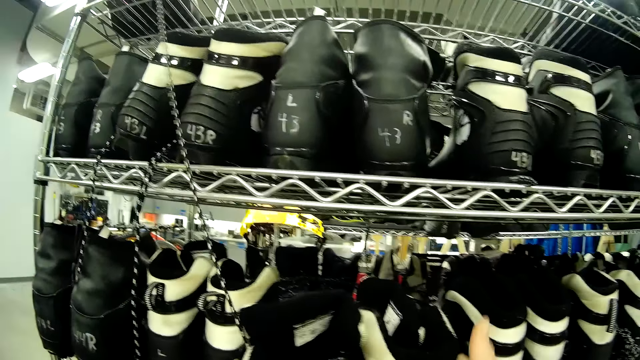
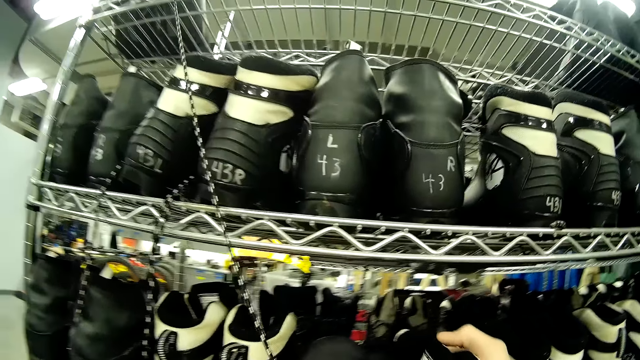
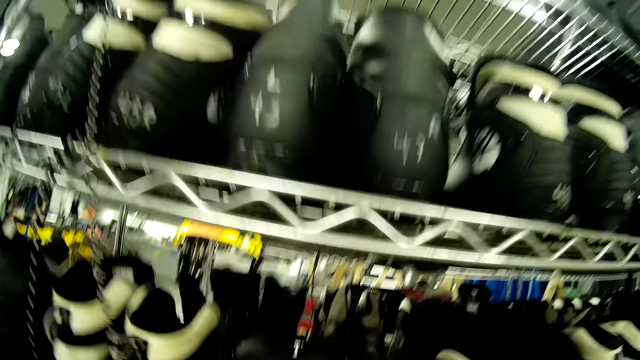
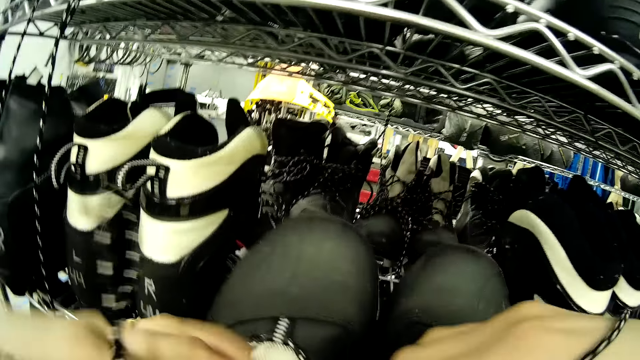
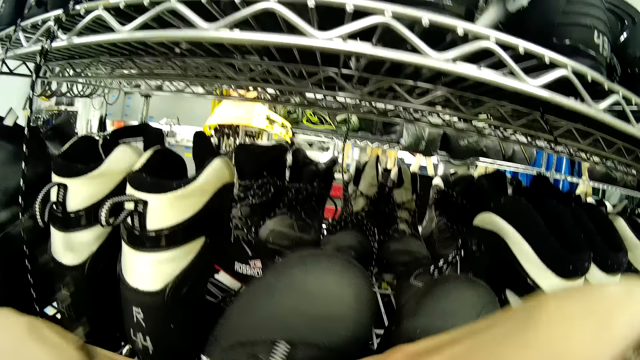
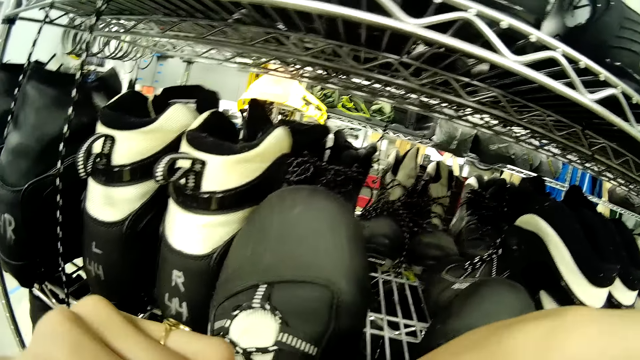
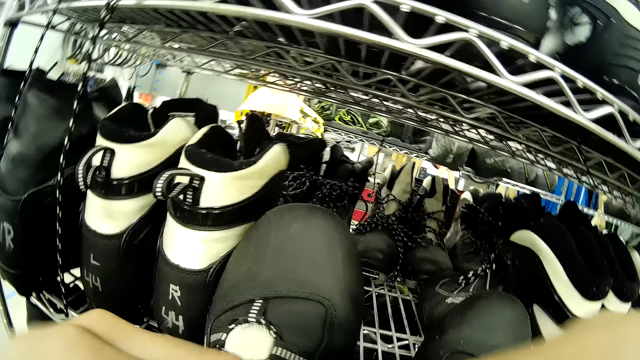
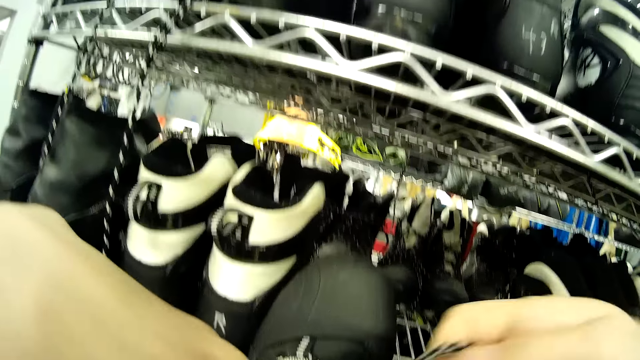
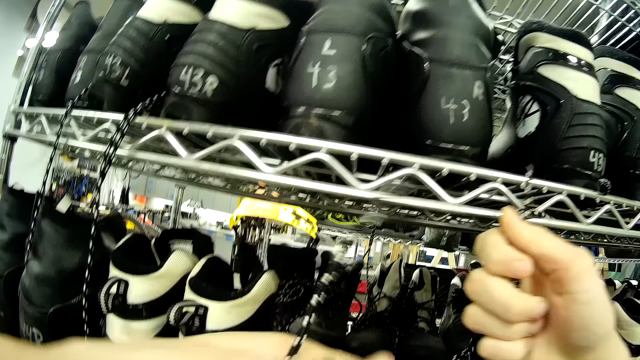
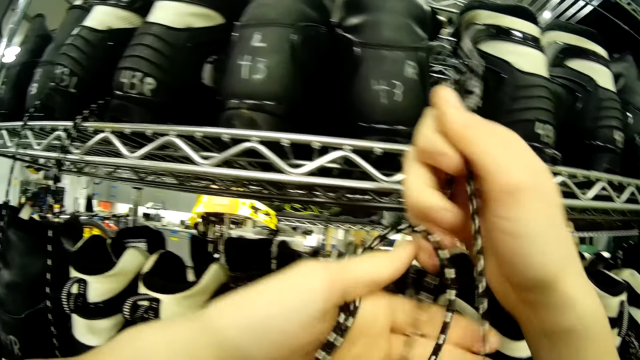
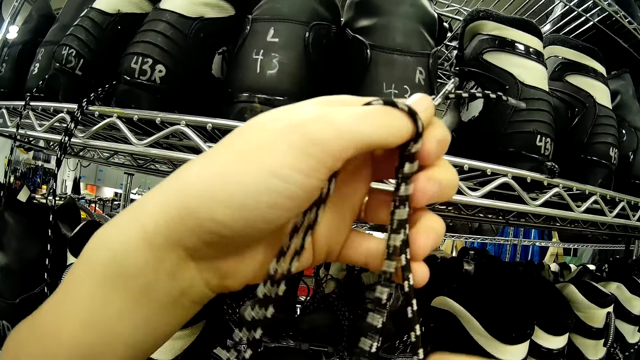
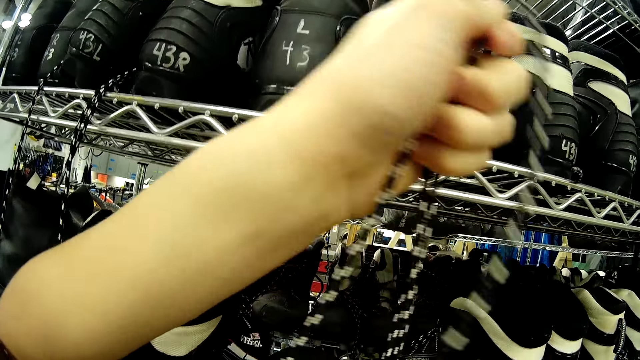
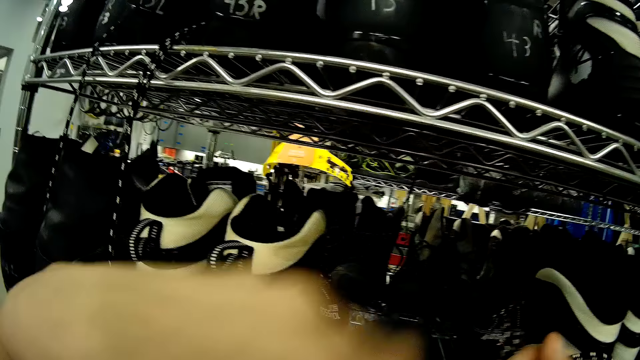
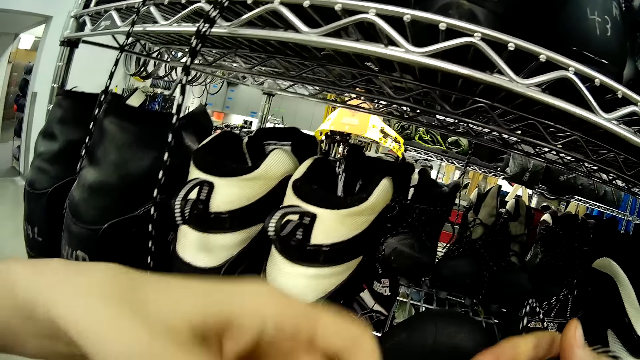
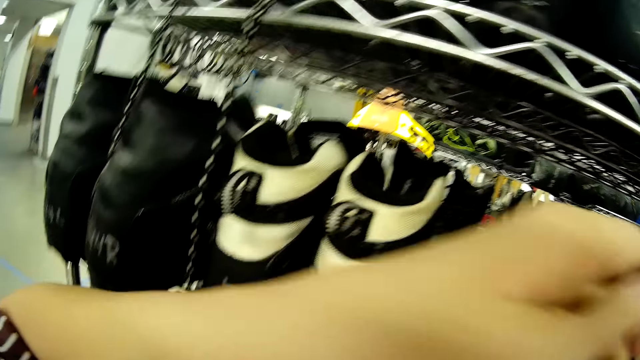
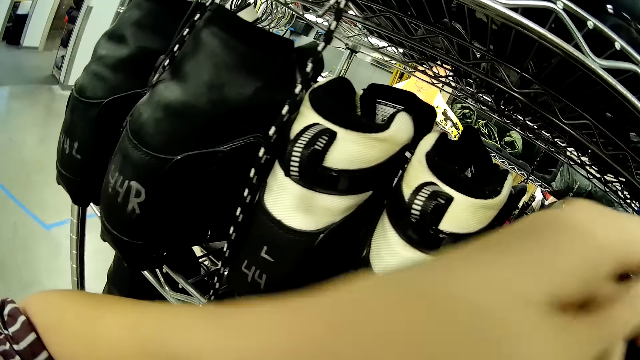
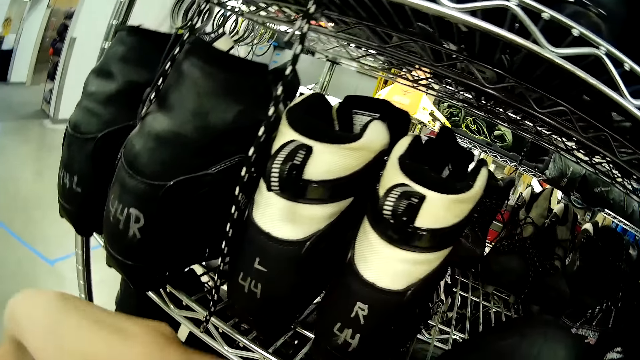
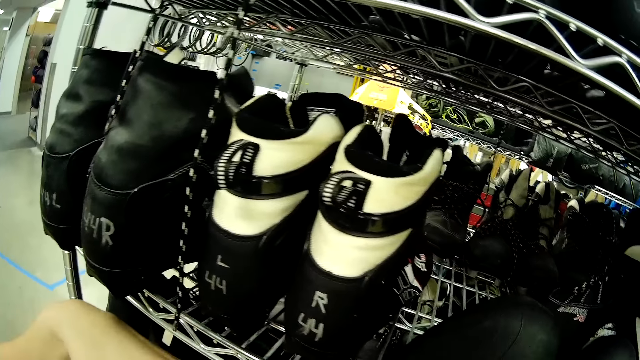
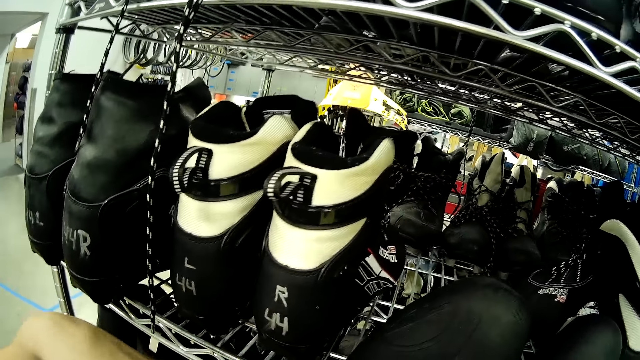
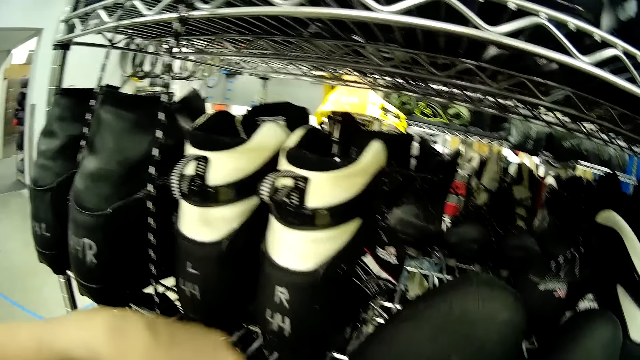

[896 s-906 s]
The camera wearer puts the shoes on a shelf. They tie the fourth ski boot laces.

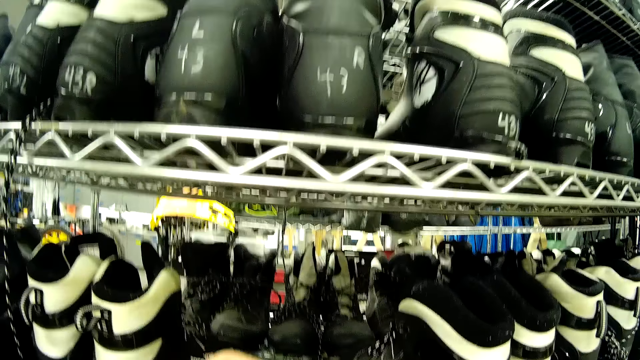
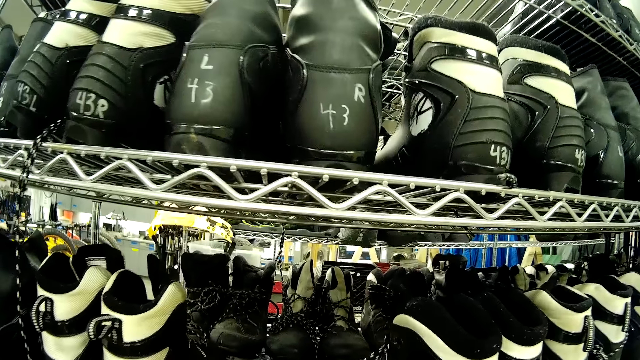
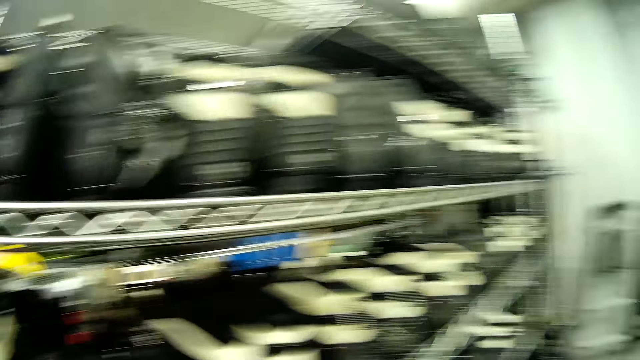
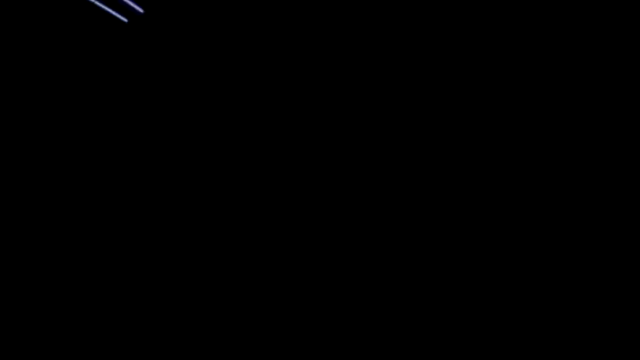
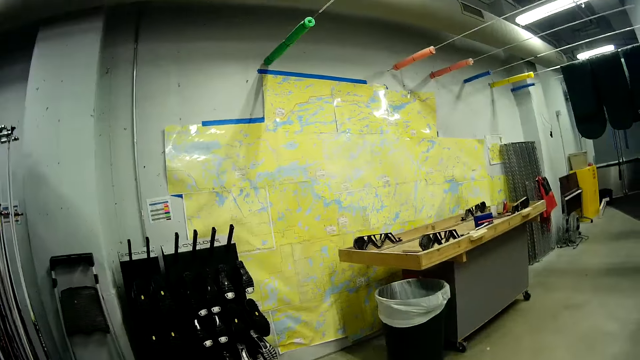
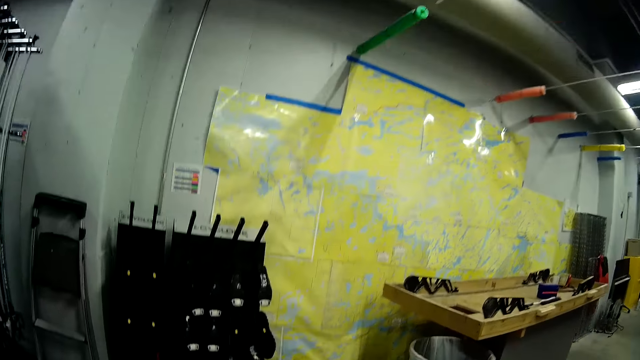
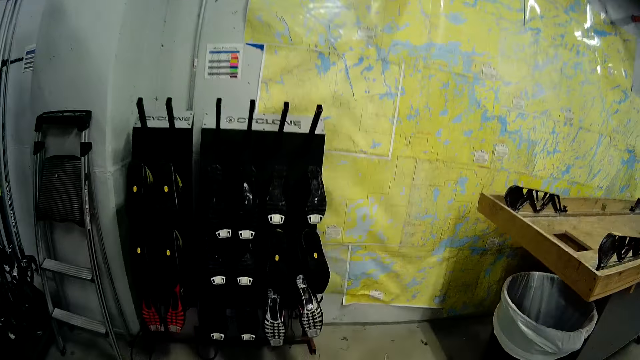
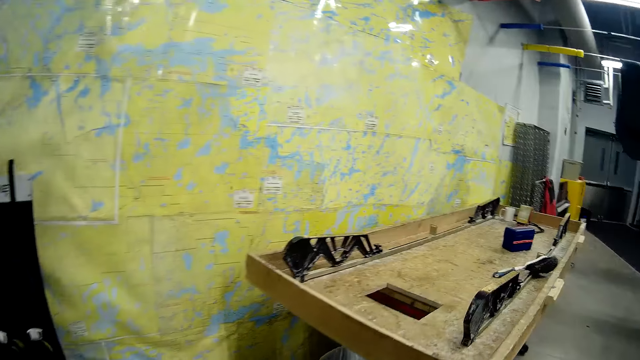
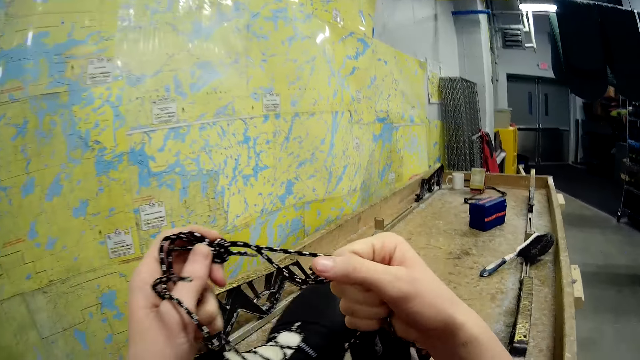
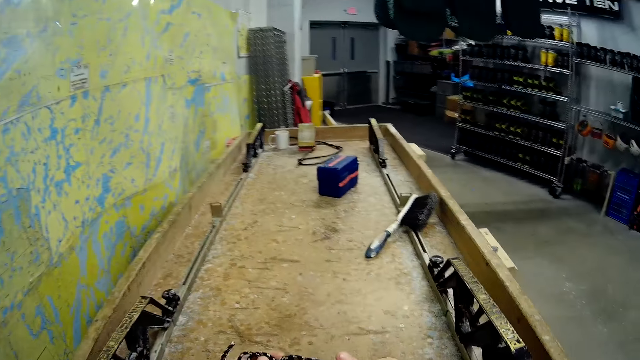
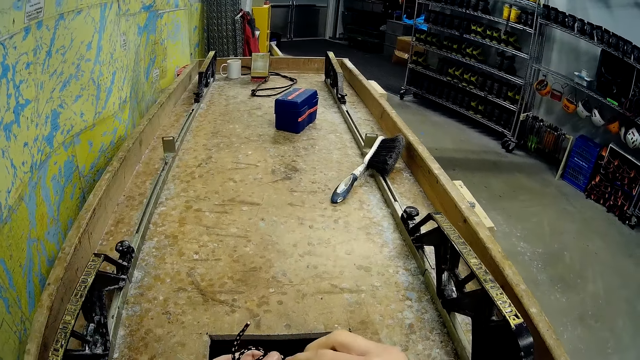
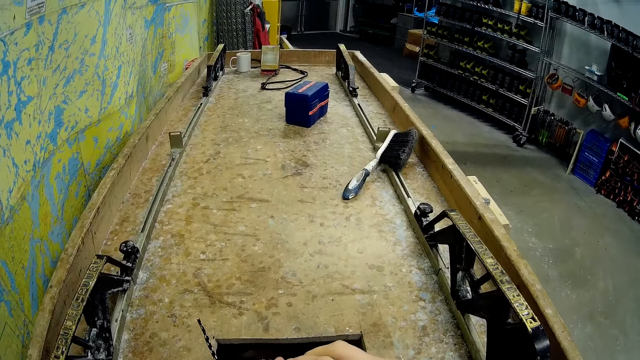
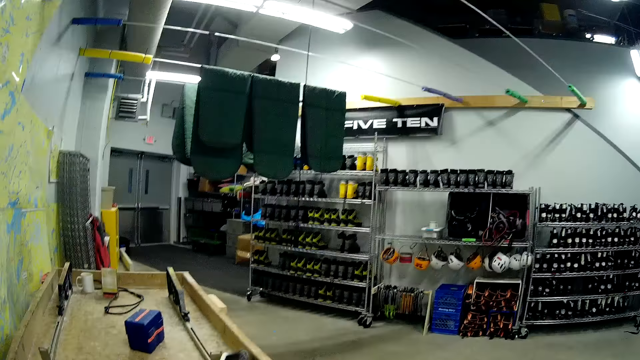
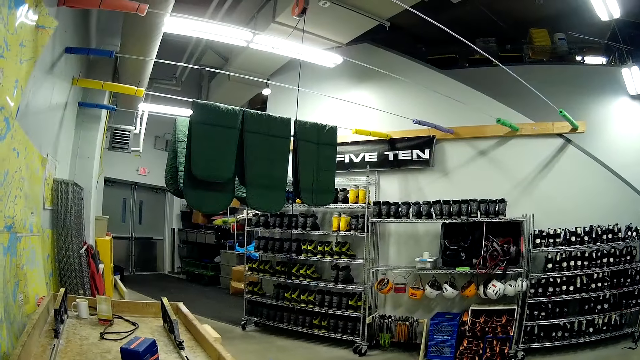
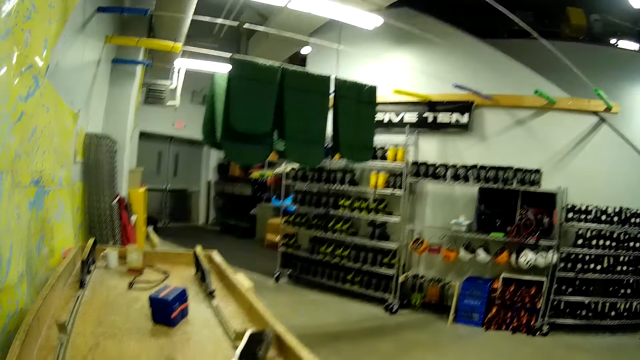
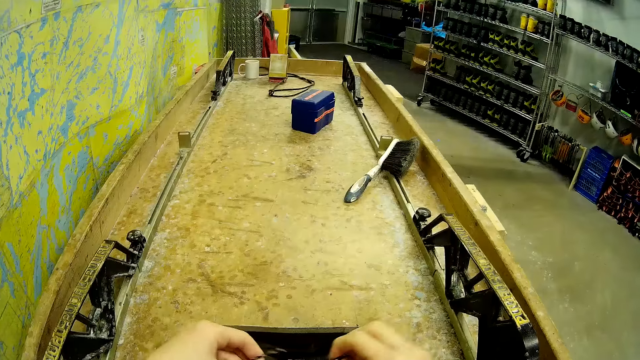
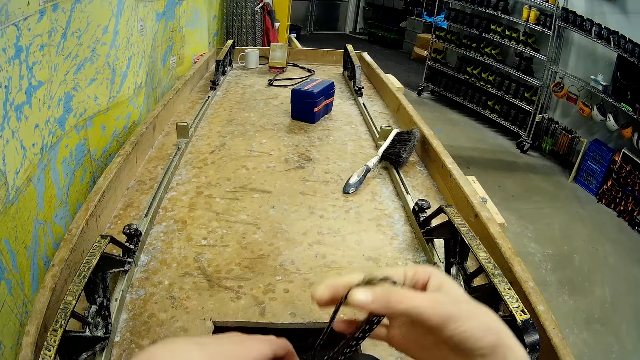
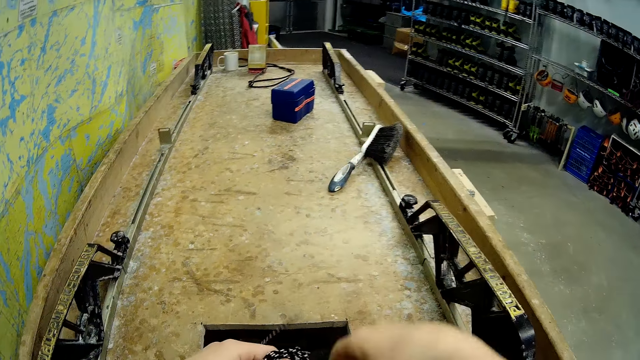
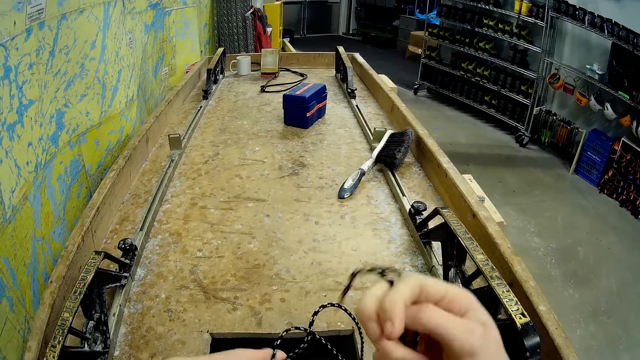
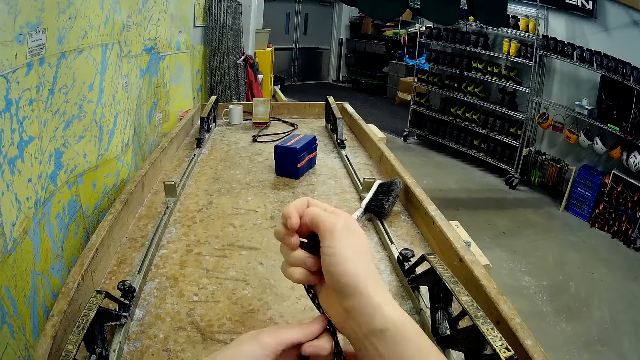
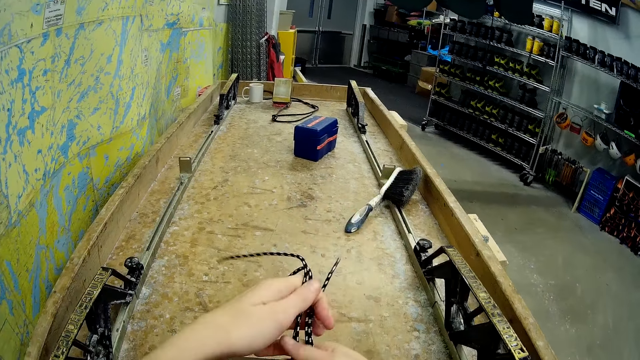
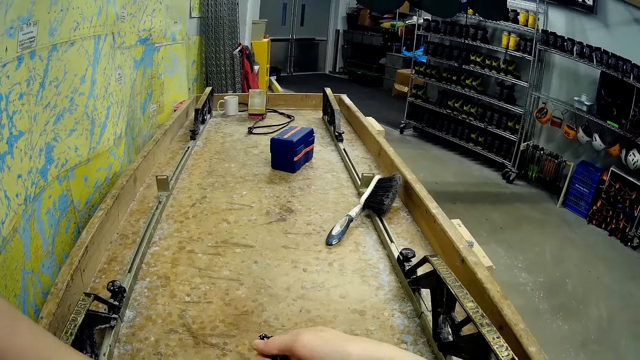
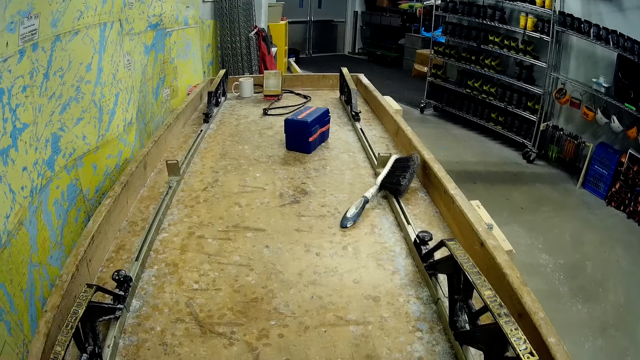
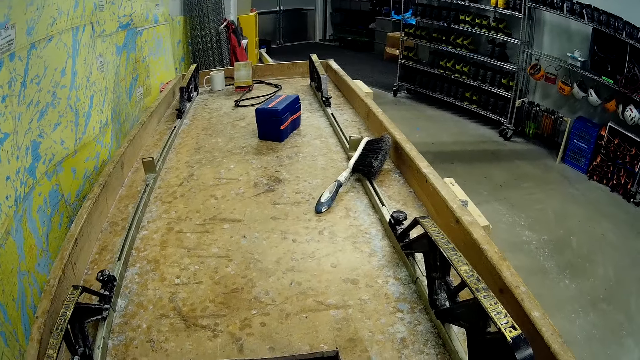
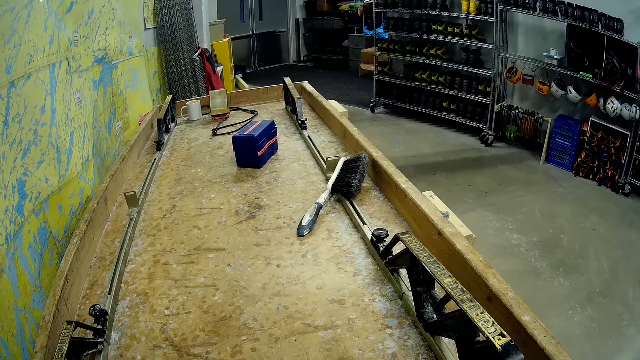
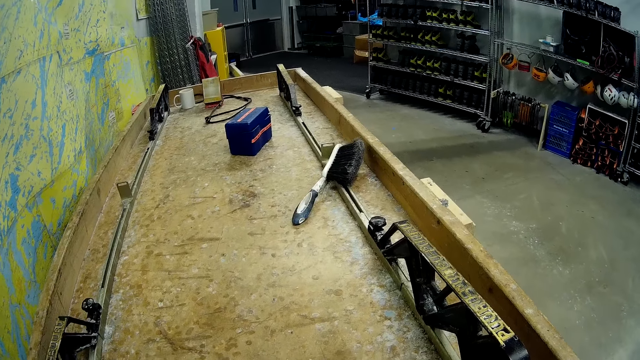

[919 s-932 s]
The camera wearer carries the fourth ski boot to the table. They walk across the store. They drop the fourth ski boot on the table and tie the fourth ski boot laces.
